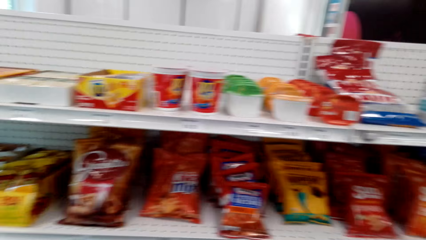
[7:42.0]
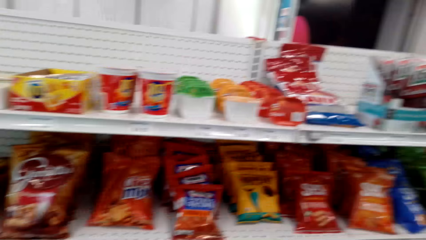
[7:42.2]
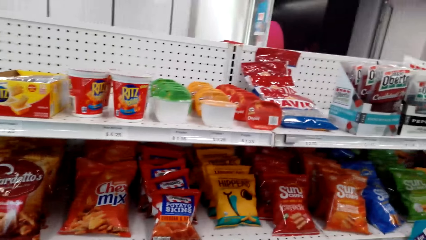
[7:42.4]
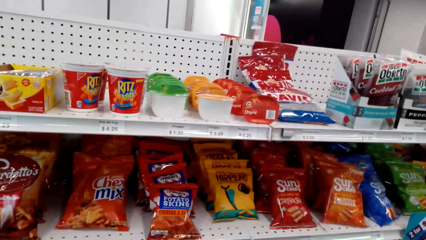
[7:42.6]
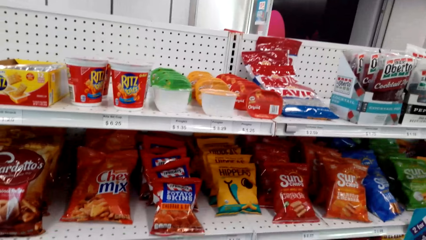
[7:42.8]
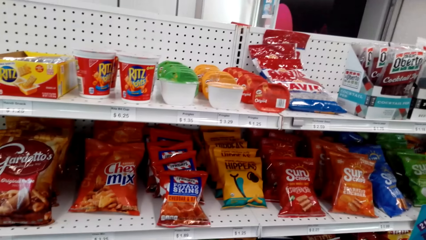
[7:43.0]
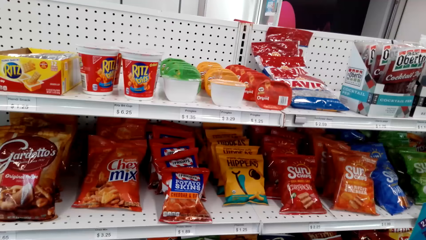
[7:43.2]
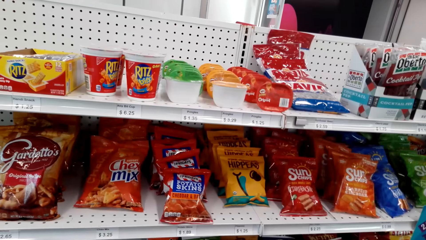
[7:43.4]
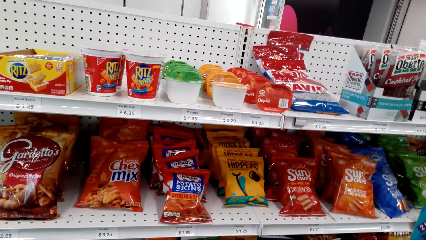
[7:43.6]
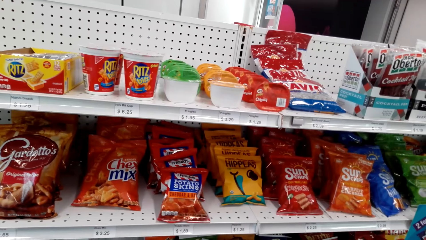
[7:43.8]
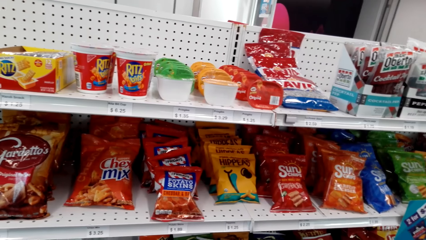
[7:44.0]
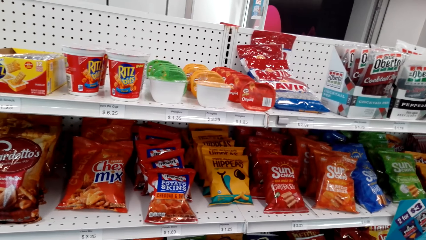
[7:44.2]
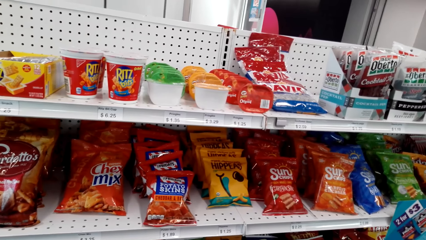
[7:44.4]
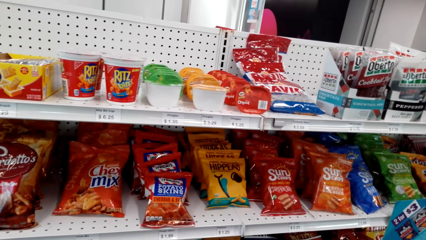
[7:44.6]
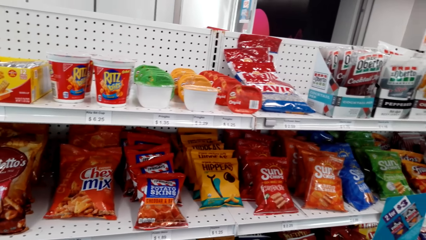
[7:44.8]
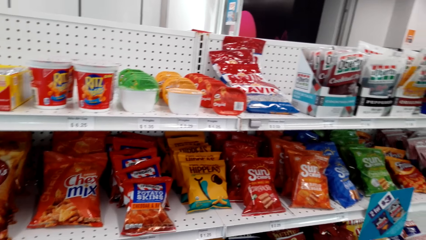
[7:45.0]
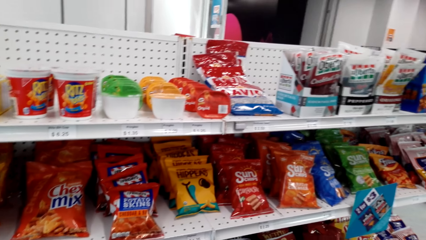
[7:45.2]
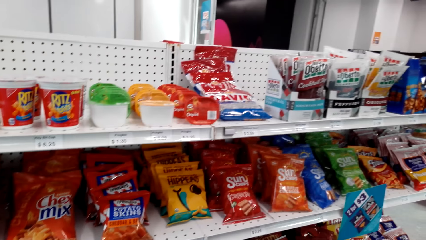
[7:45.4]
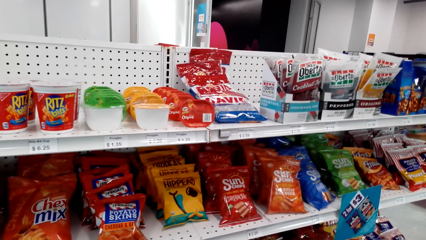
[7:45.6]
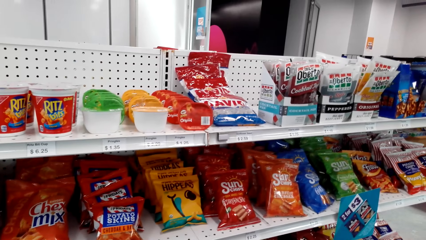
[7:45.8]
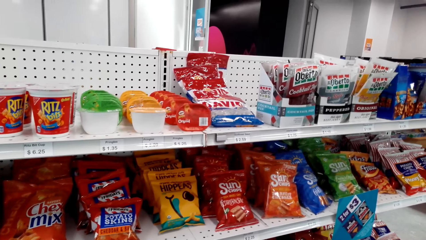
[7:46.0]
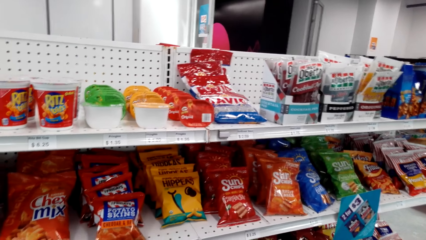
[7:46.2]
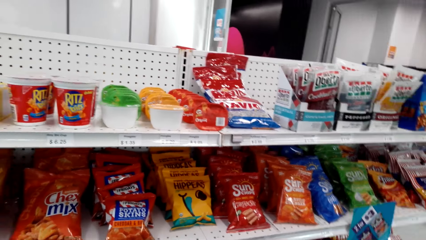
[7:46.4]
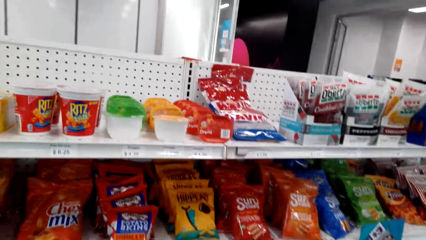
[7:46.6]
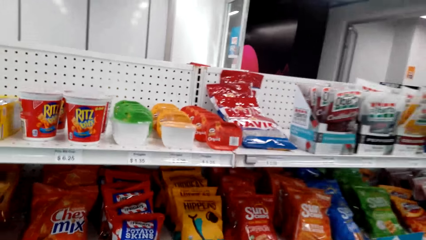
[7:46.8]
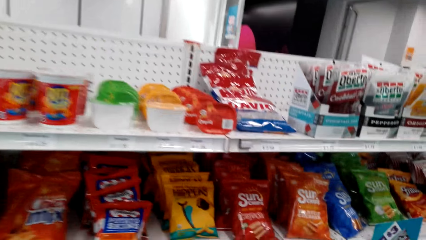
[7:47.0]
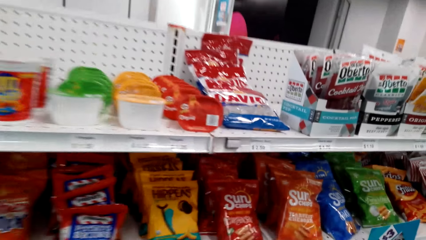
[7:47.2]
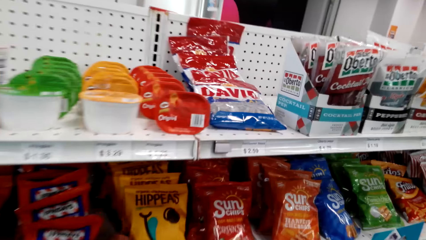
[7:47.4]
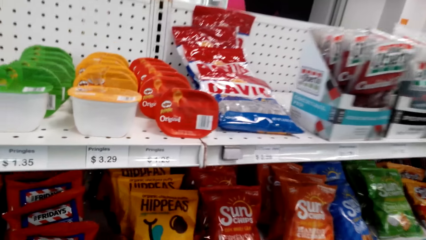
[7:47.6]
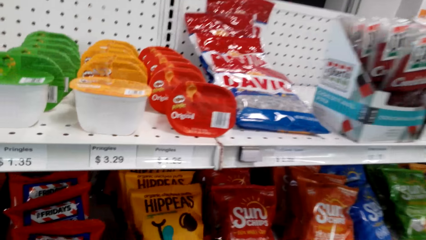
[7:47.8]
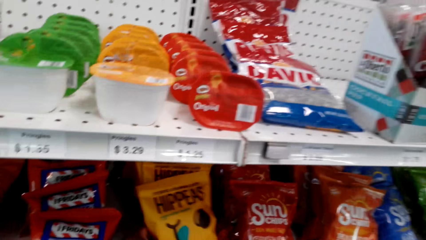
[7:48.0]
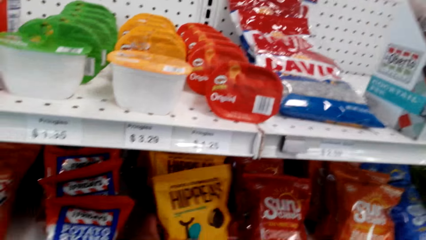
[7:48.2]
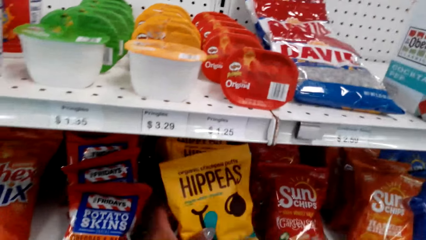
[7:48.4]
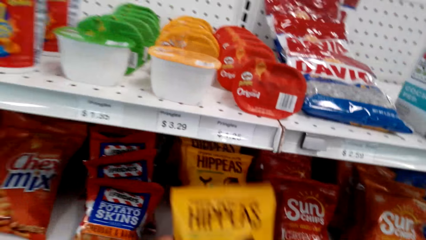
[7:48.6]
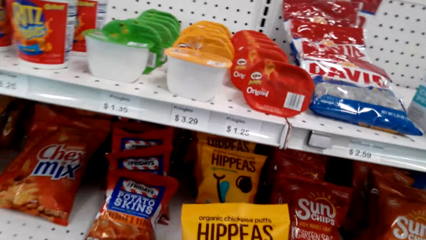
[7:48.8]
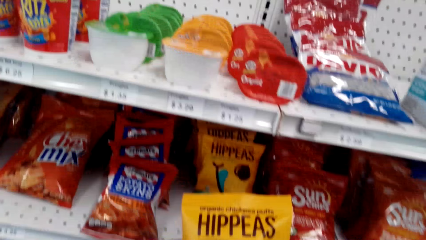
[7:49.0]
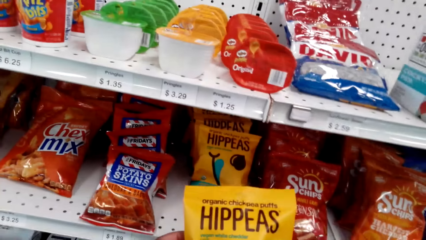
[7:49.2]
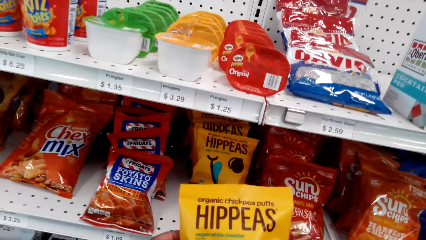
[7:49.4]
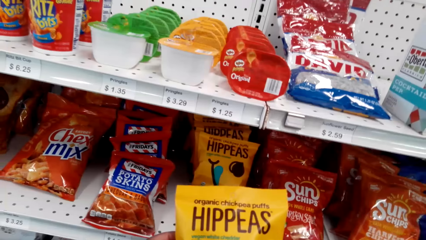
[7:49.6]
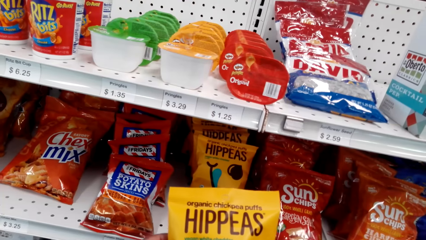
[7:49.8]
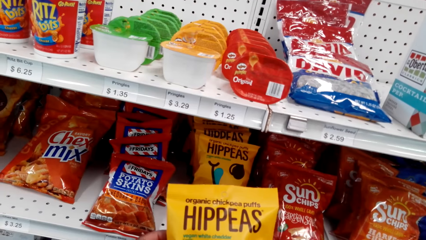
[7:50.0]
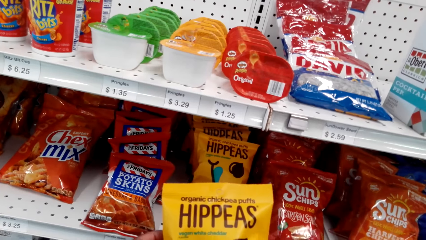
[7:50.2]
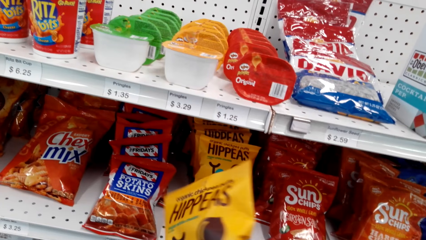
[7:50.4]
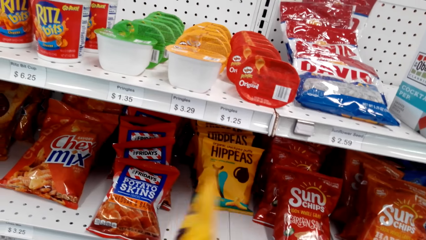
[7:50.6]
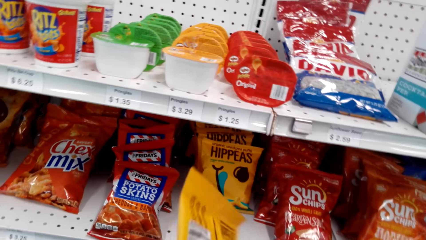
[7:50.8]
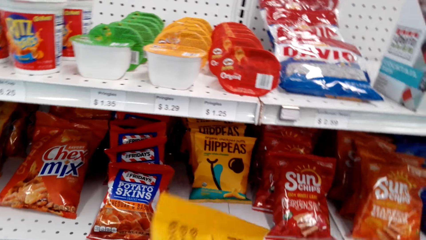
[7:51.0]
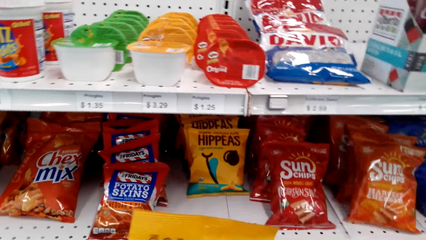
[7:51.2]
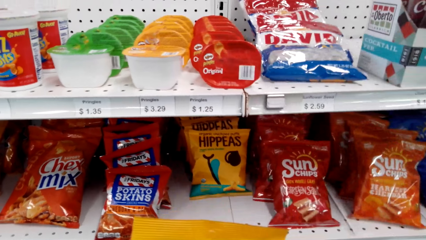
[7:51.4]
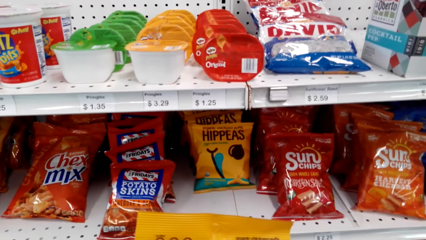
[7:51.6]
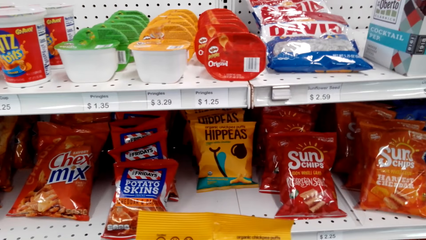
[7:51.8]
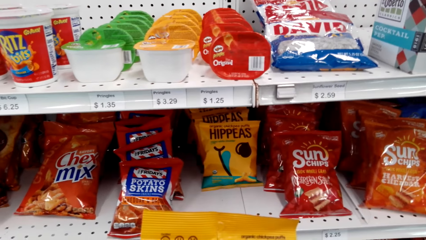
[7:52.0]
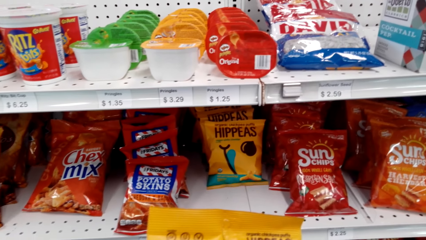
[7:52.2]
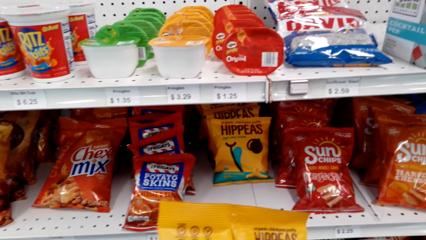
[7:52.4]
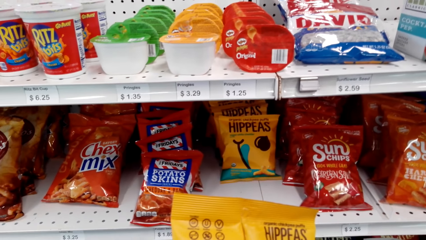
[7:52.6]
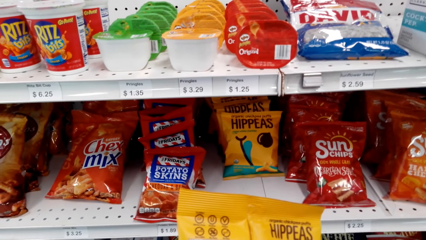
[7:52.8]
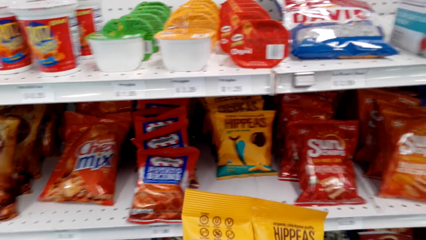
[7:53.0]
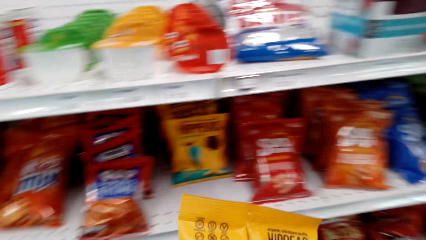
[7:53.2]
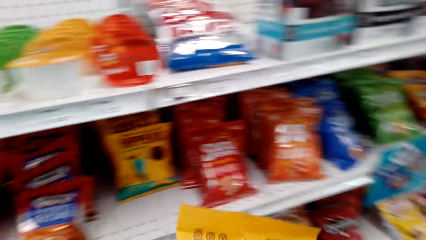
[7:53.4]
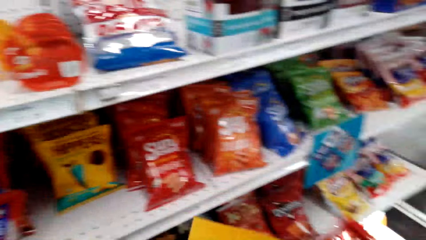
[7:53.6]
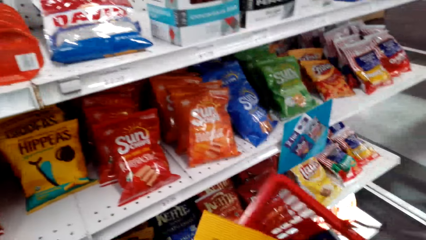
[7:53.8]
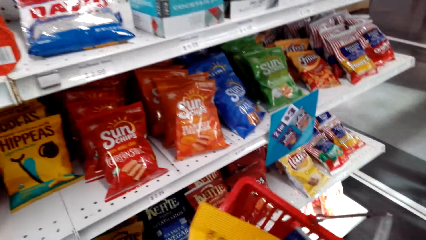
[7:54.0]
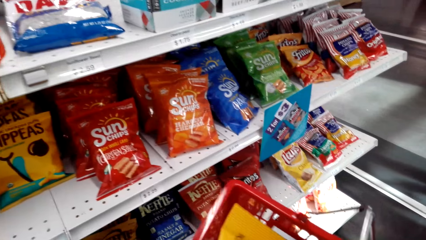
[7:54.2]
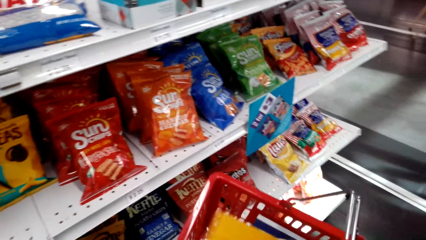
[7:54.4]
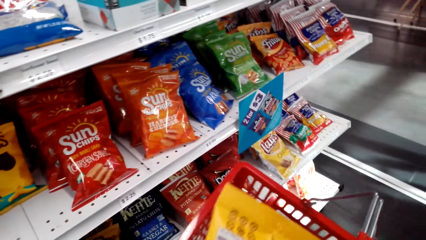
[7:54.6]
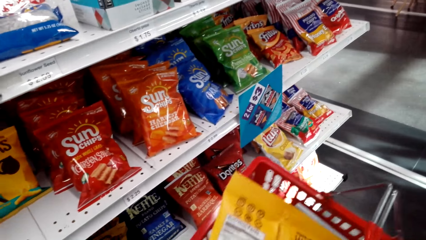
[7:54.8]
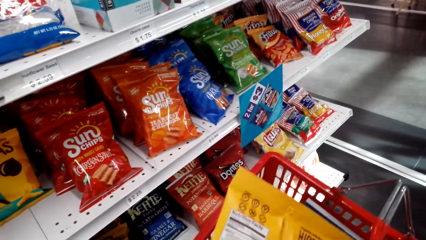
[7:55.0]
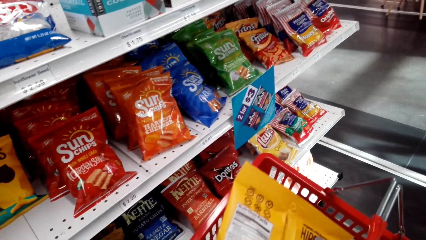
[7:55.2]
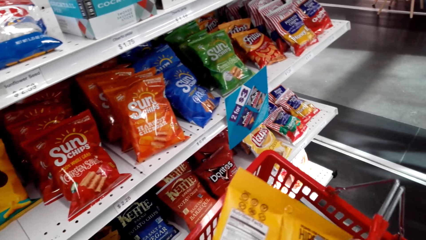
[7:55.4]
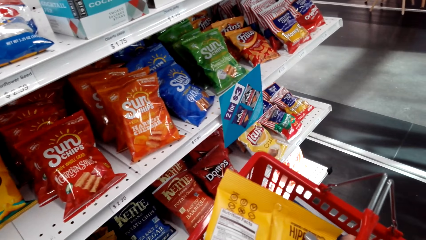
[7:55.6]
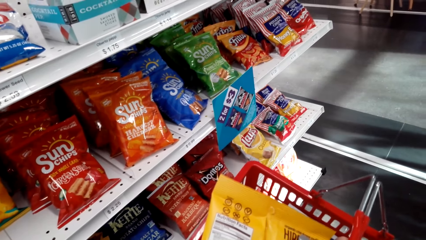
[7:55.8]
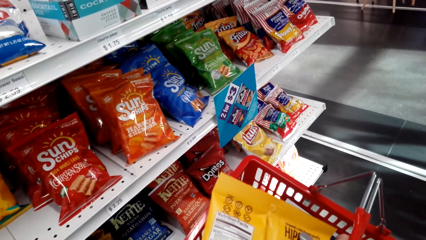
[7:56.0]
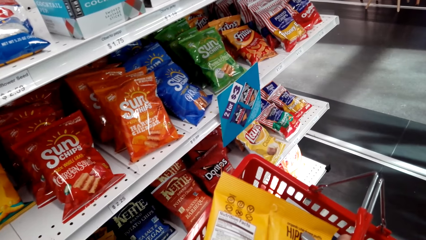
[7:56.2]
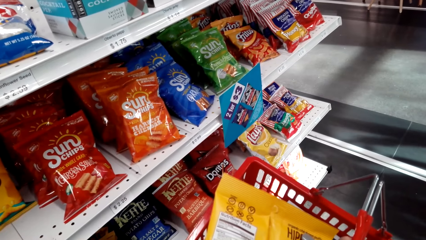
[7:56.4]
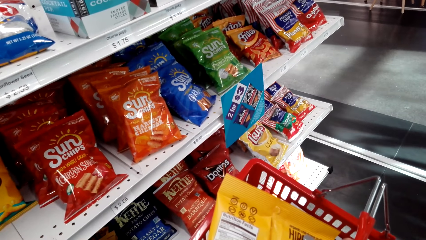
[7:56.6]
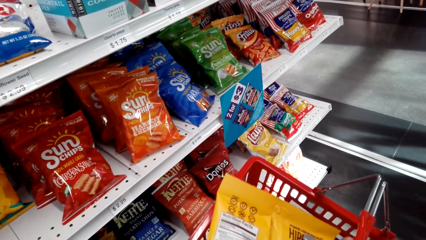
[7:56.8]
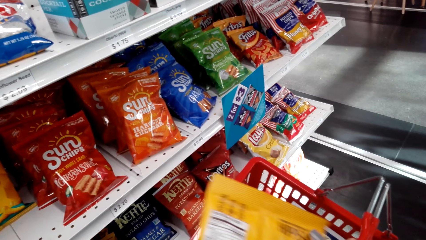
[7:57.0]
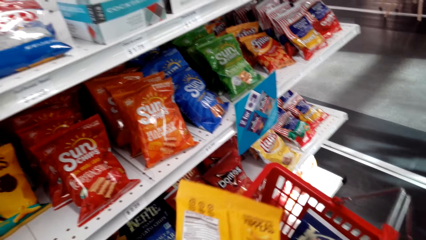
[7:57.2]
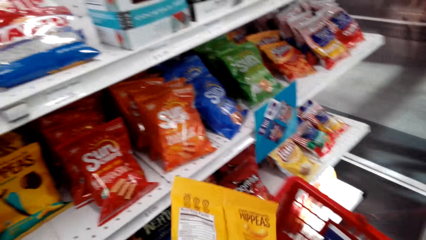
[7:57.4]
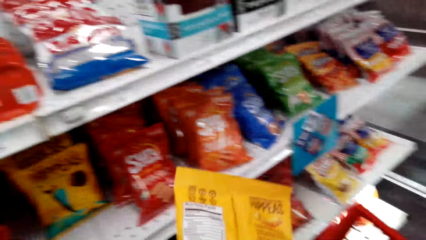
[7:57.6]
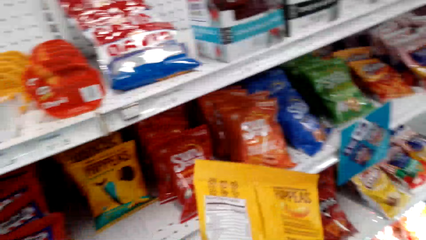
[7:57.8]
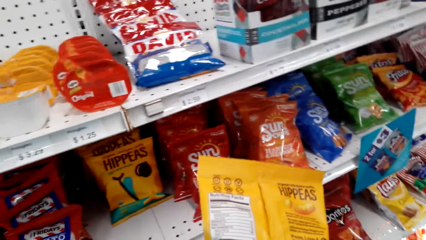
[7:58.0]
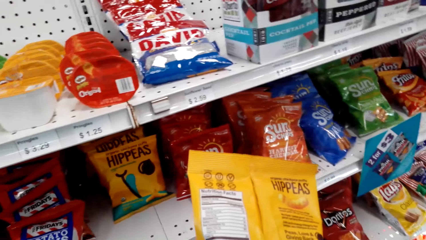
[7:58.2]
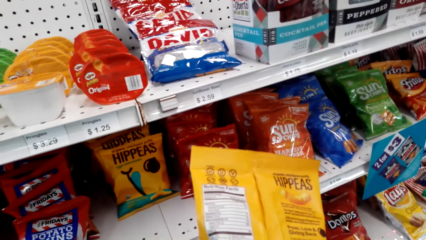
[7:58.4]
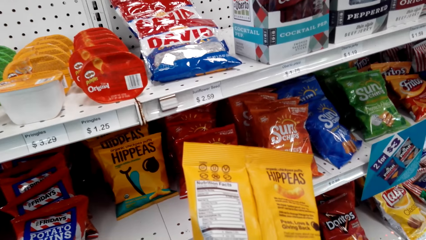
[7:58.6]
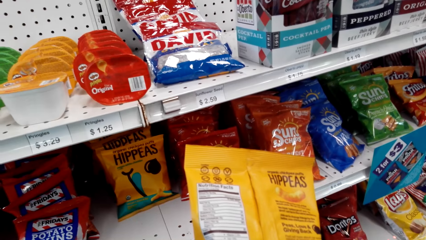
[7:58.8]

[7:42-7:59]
The camera wearer picks a Hippeas. They look at the Hippeas. They turn the Hippeas. They look at something.
